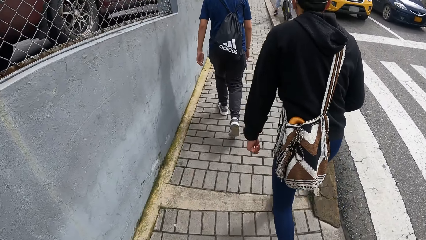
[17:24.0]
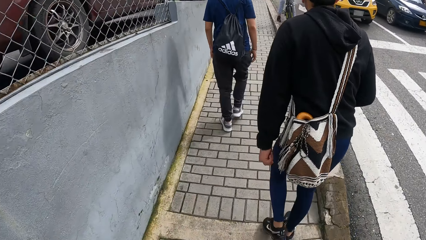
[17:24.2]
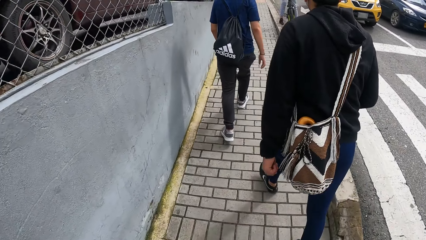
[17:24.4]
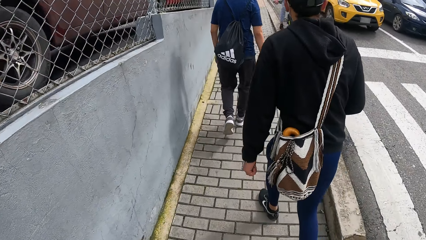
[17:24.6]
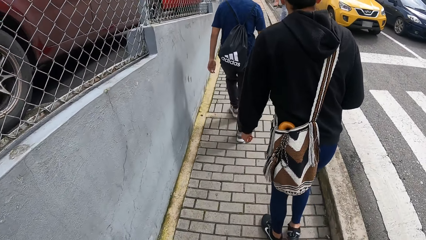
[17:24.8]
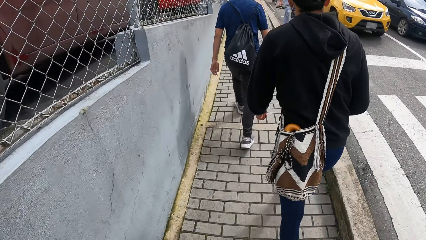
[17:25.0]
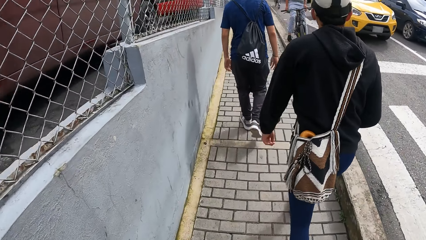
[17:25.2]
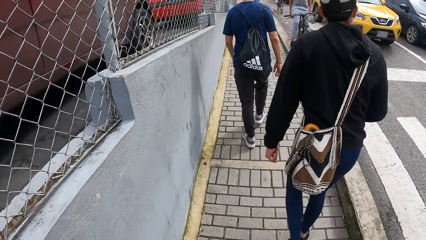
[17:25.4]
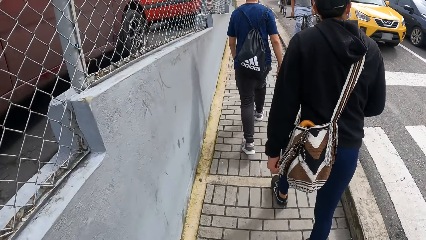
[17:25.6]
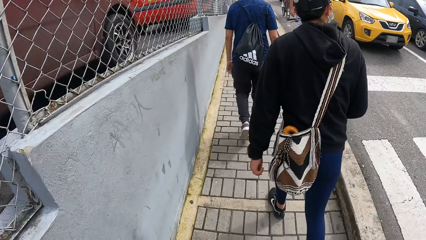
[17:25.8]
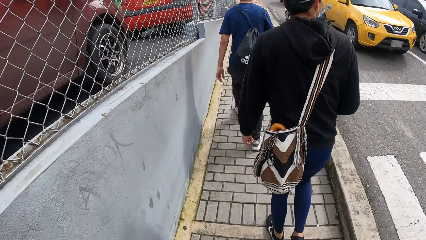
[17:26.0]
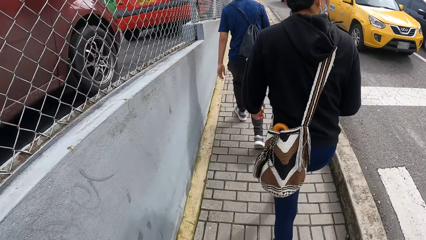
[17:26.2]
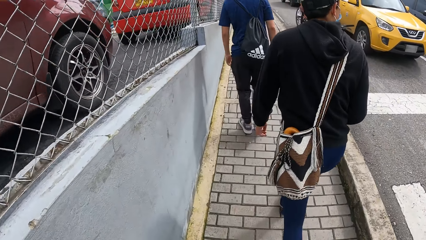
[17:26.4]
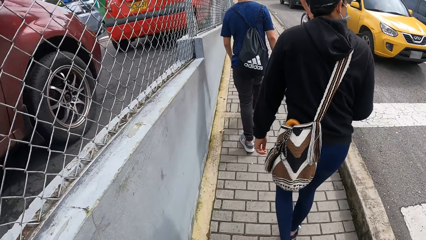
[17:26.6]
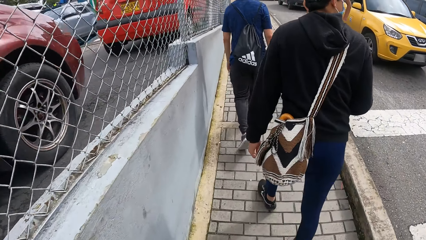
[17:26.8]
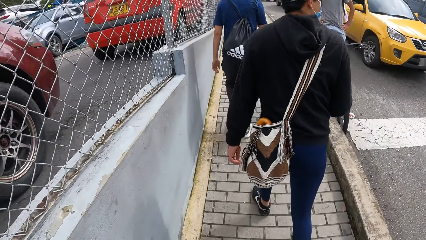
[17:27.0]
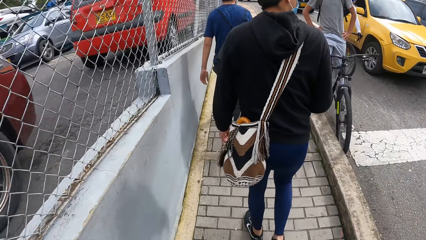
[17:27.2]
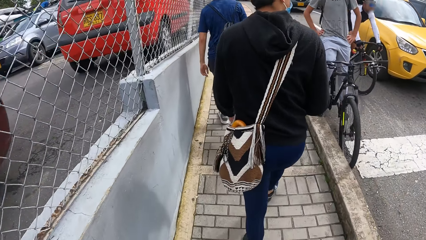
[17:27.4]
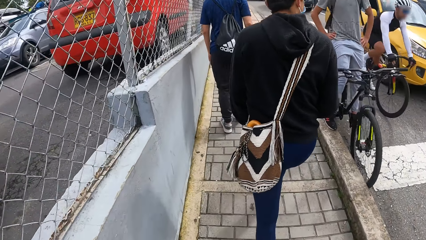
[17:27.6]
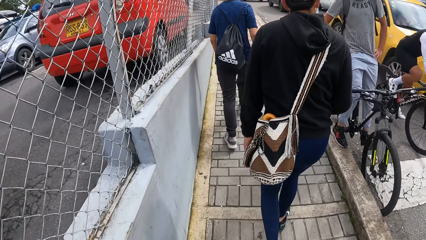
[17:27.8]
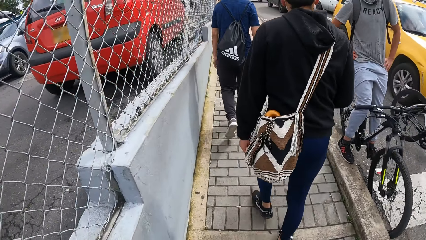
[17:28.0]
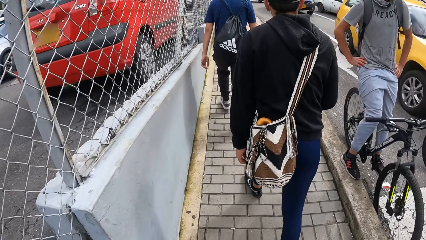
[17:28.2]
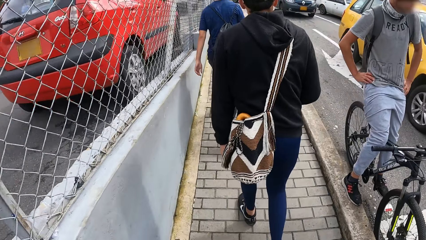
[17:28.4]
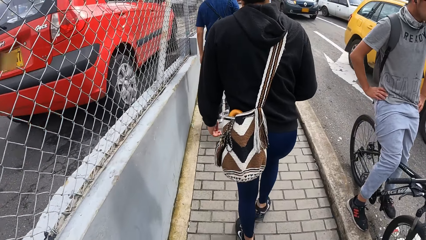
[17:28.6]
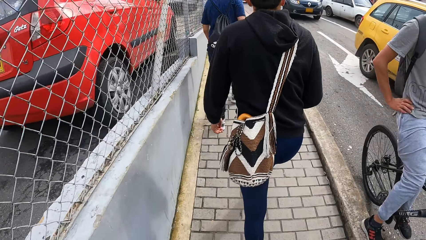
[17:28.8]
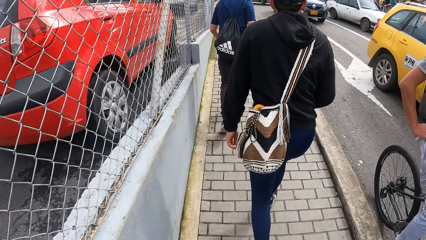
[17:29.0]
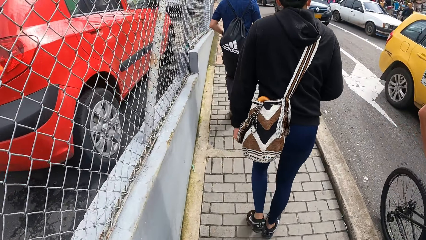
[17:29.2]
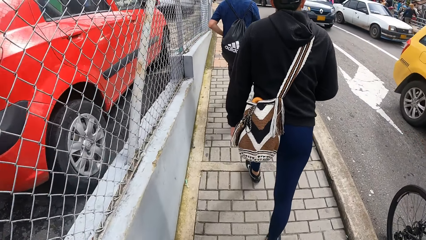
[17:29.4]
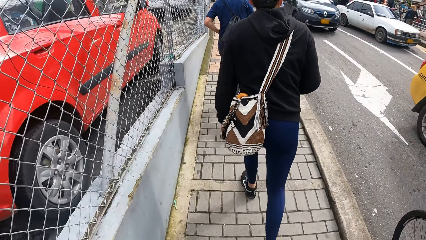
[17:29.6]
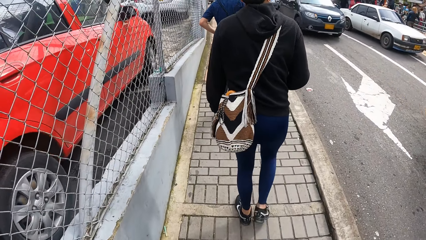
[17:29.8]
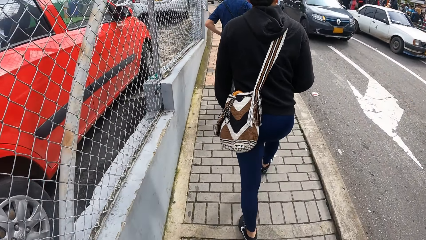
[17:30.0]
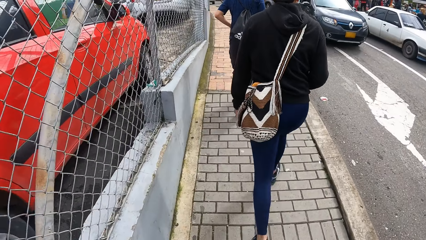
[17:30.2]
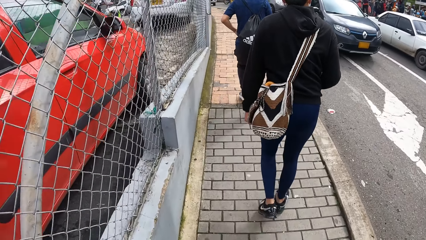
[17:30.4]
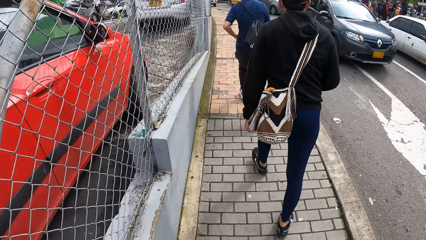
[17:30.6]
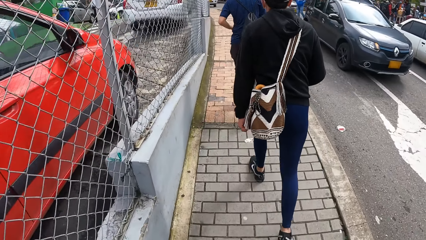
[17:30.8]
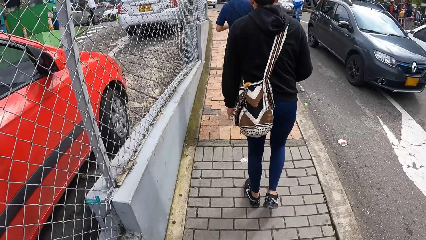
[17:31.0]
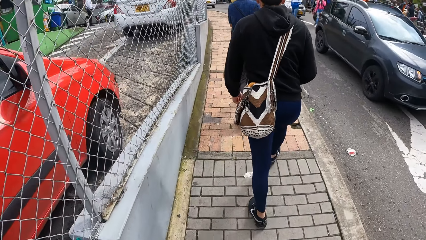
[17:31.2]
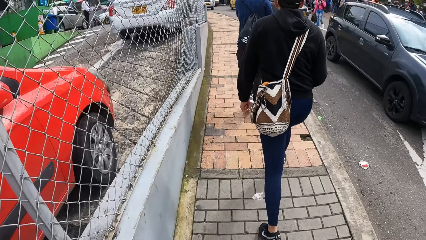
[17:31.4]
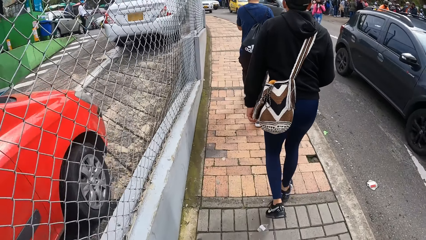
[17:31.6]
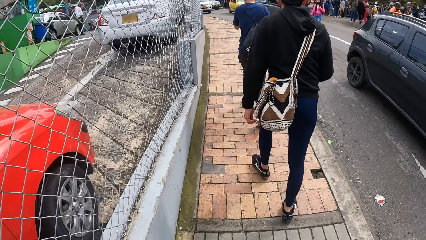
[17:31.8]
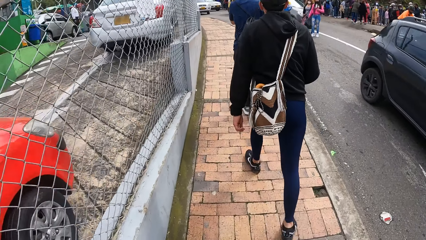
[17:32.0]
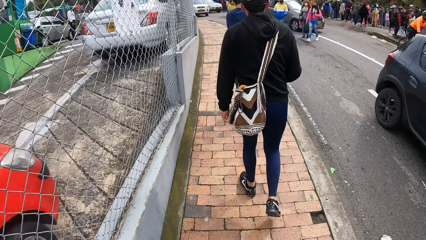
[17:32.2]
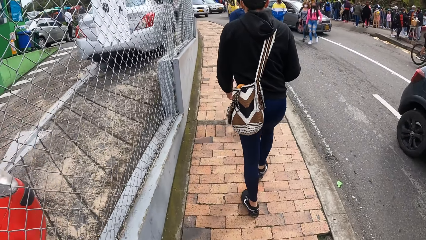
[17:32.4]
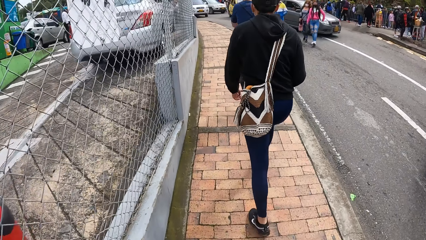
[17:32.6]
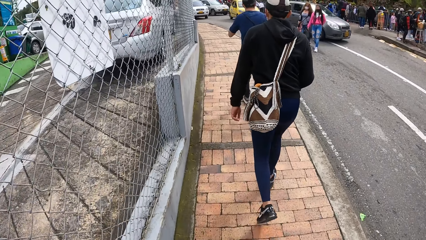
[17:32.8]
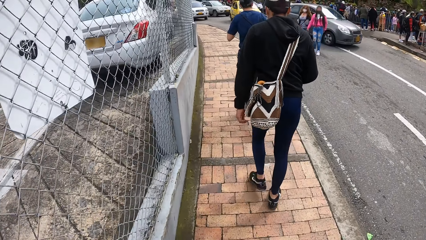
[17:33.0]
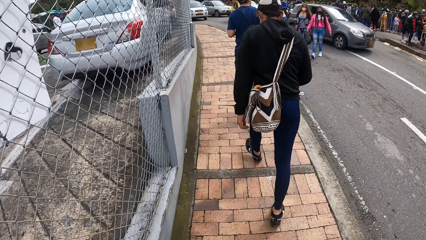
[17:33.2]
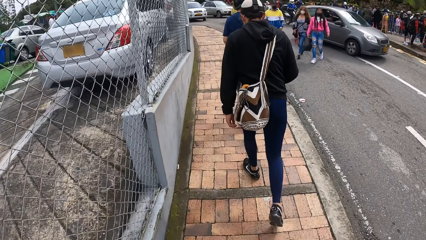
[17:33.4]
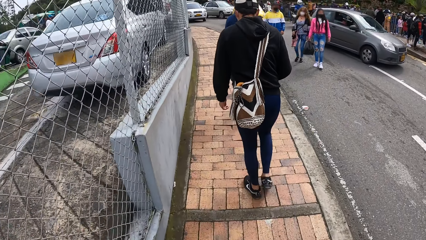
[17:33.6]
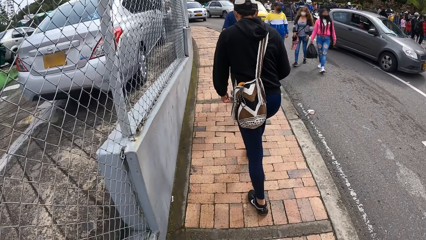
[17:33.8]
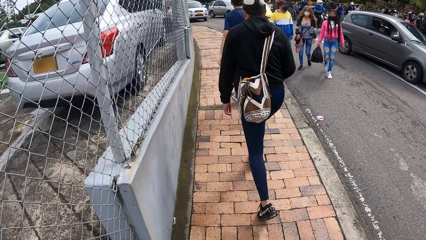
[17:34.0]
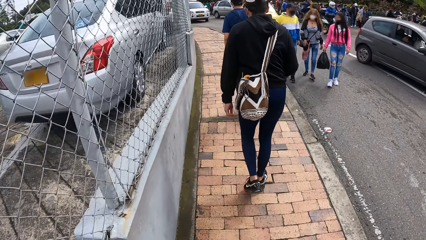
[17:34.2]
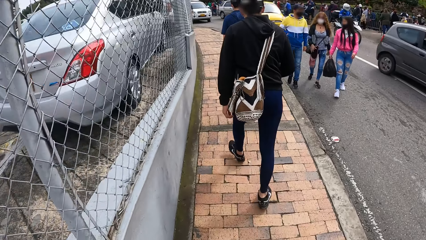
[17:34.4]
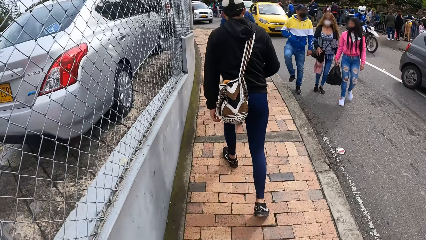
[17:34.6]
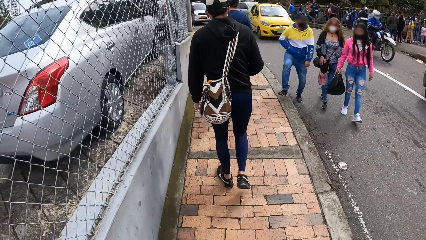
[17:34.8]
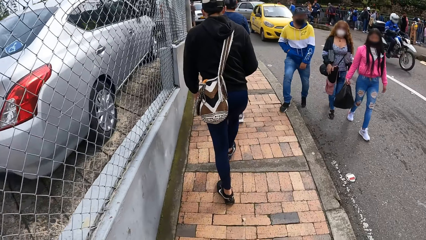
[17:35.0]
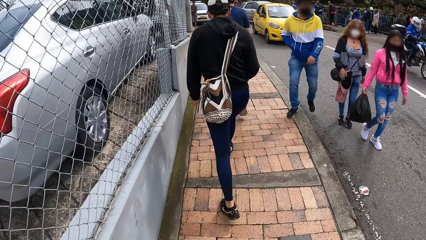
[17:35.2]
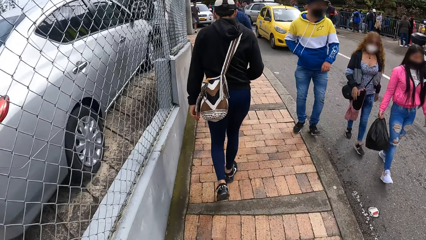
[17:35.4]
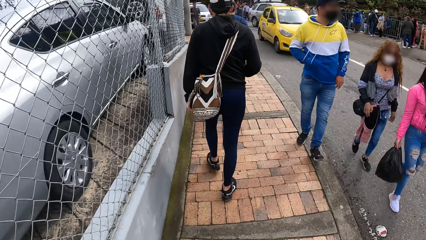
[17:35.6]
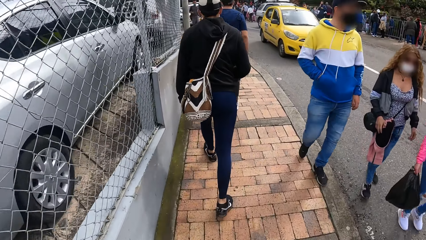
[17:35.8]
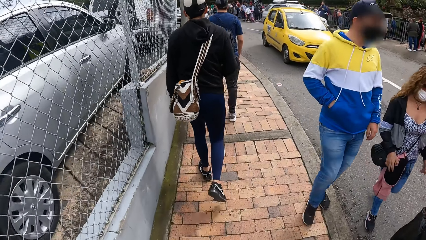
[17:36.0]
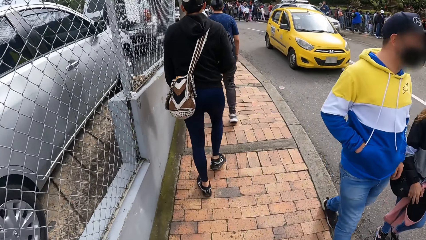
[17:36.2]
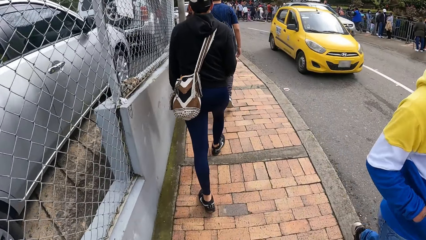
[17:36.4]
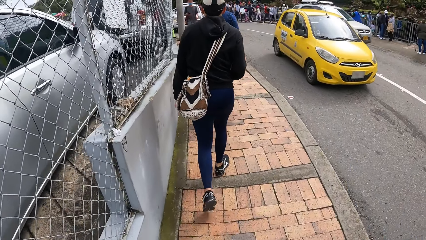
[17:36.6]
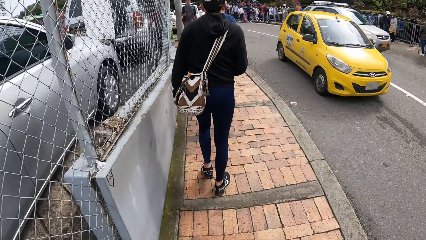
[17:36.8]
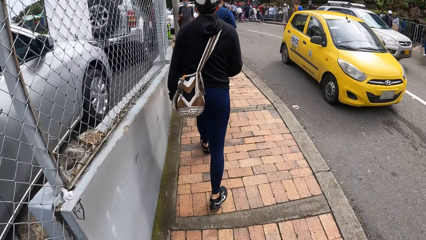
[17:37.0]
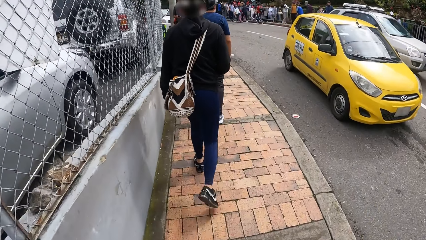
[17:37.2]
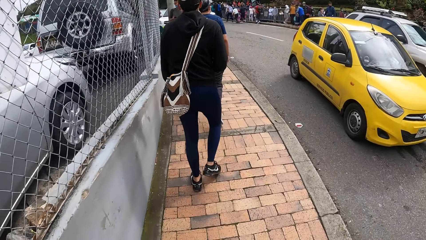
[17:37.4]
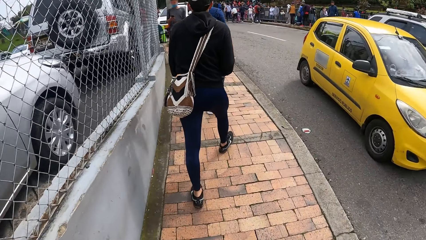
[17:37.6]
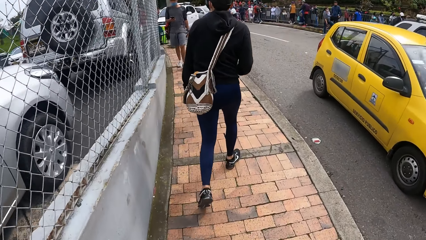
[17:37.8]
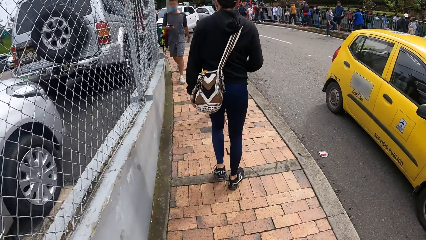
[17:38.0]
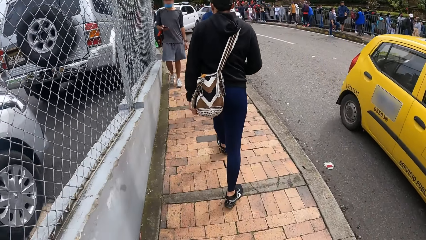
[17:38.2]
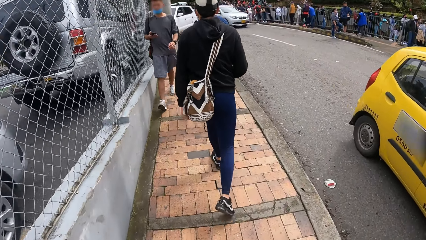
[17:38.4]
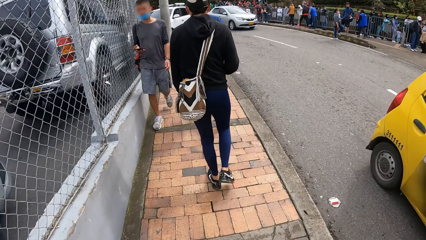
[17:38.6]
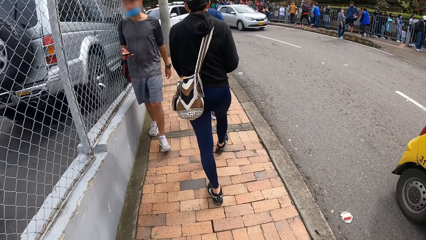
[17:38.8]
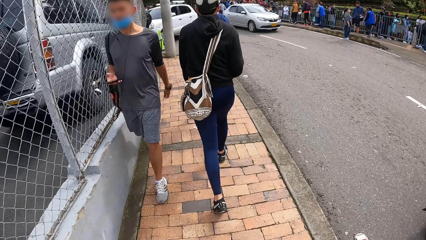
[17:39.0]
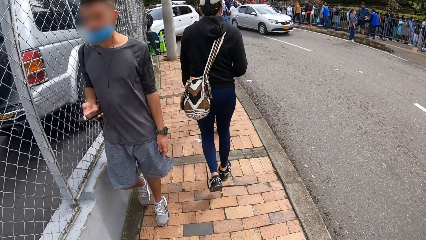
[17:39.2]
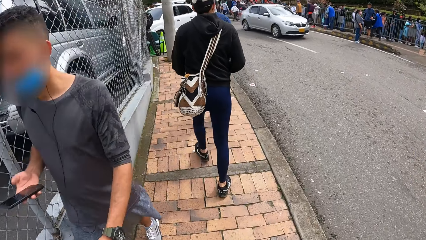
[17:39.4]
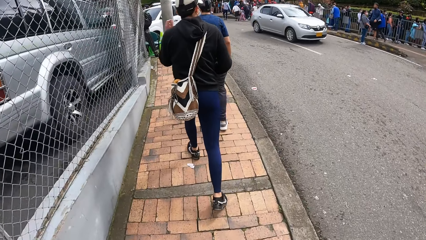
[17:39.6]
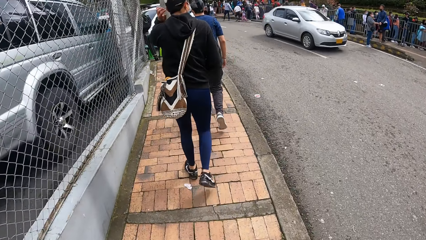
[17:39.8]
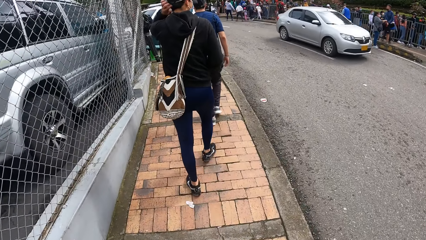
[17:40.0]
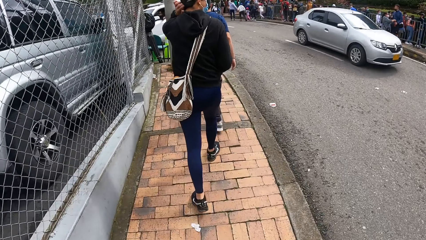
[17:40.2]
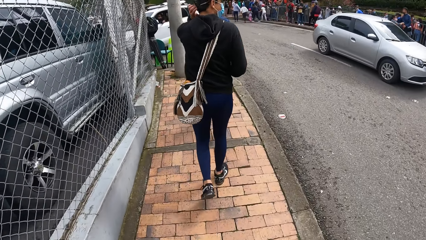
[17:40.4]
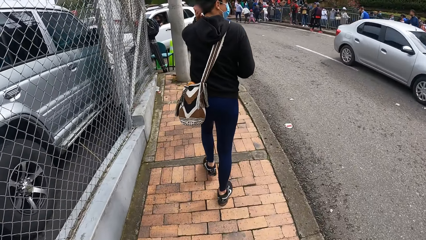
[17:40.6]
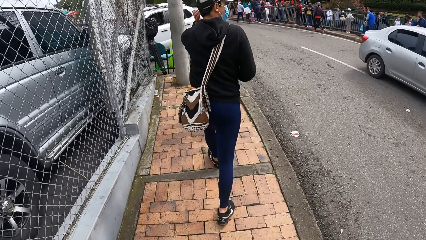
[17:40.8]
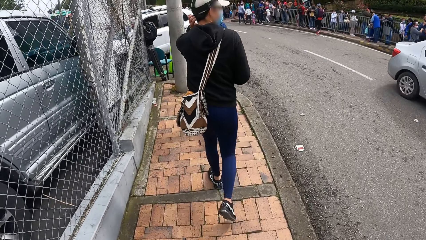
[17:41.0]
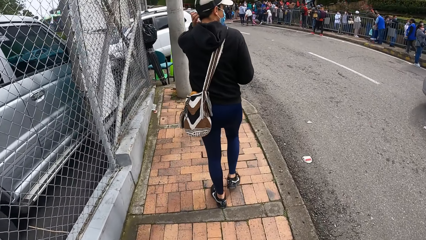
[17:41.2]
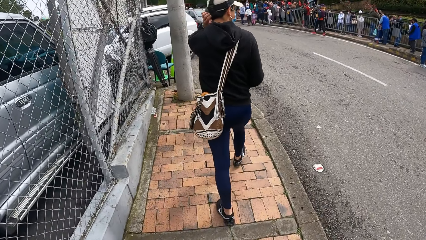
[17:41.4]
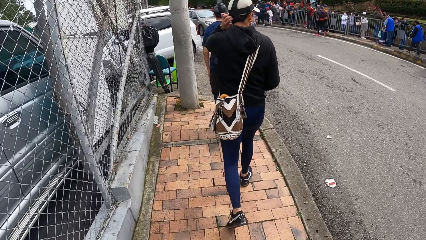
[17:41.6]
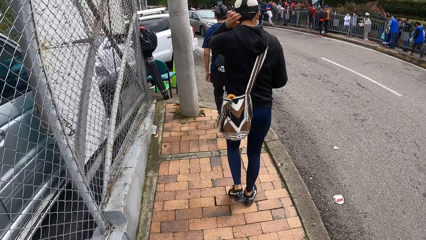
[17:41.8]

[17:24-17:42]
A black car drives past the camera wearer on the road. A yellow car drives past the camera wearer on the road.
